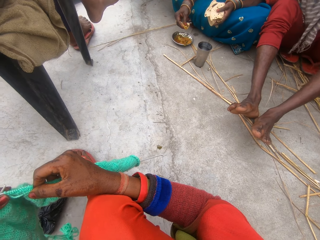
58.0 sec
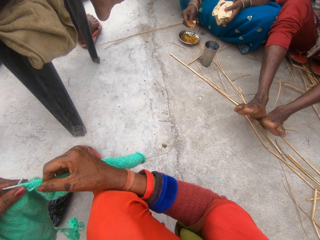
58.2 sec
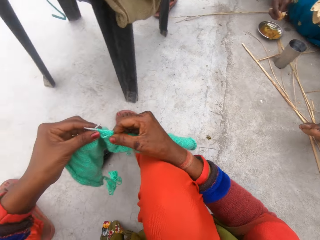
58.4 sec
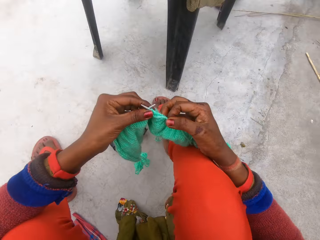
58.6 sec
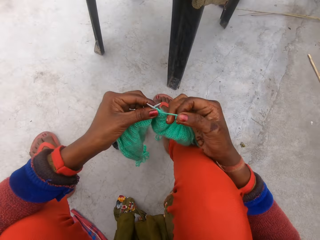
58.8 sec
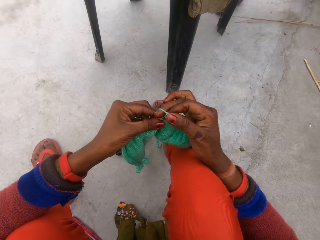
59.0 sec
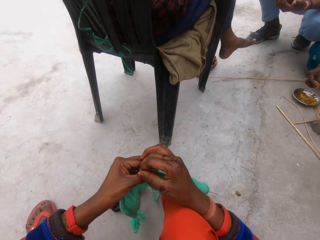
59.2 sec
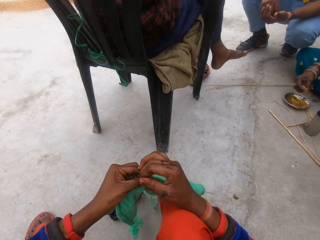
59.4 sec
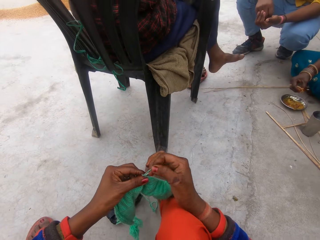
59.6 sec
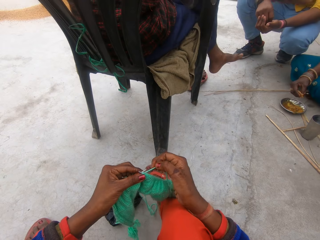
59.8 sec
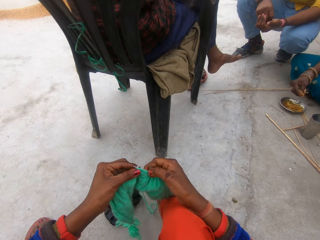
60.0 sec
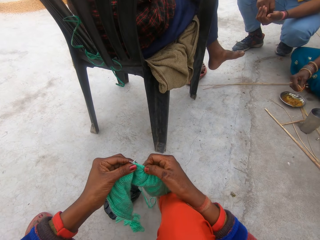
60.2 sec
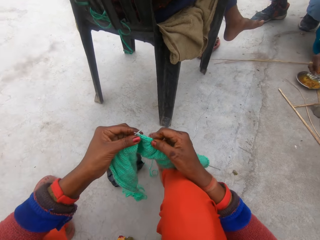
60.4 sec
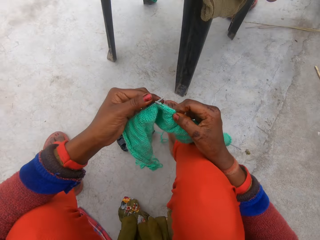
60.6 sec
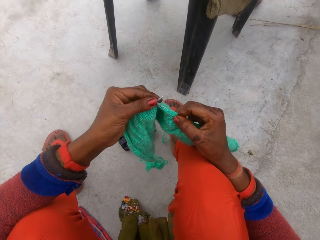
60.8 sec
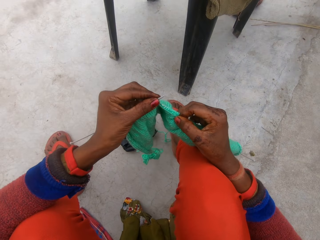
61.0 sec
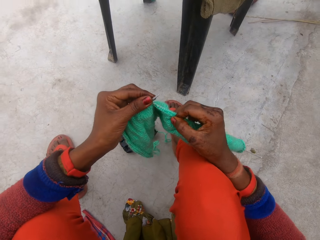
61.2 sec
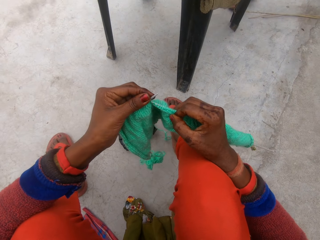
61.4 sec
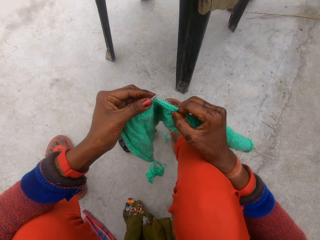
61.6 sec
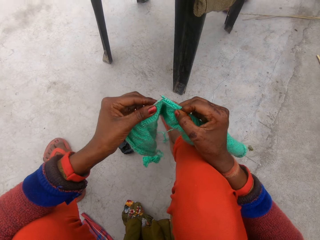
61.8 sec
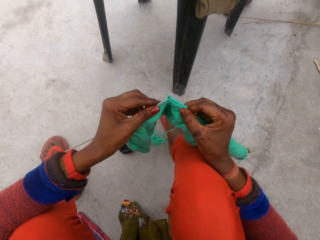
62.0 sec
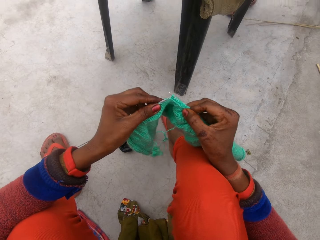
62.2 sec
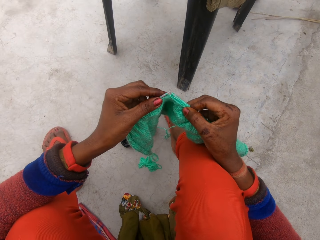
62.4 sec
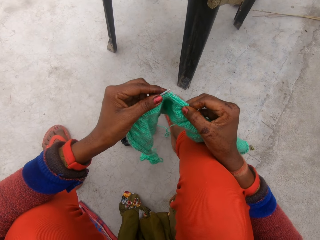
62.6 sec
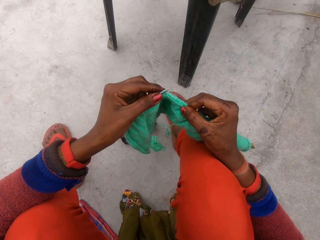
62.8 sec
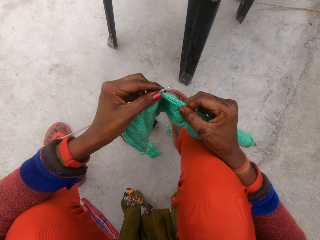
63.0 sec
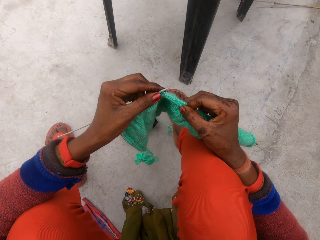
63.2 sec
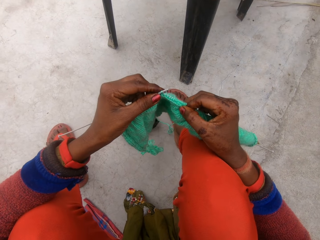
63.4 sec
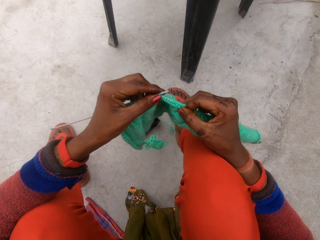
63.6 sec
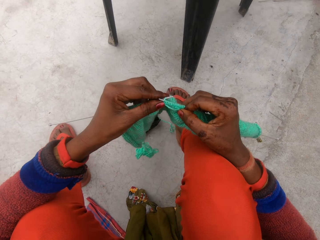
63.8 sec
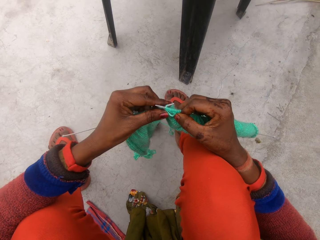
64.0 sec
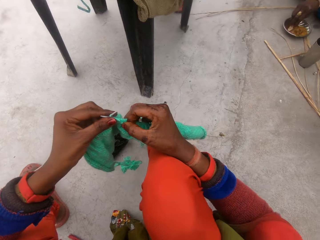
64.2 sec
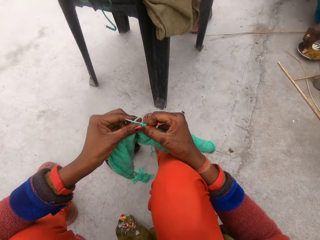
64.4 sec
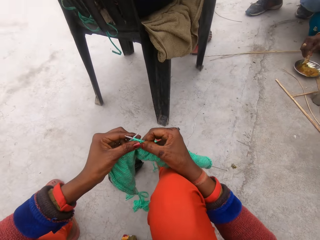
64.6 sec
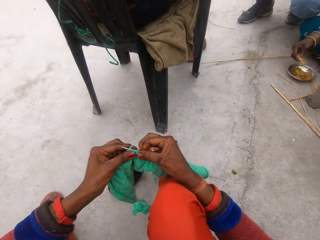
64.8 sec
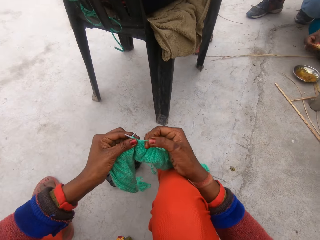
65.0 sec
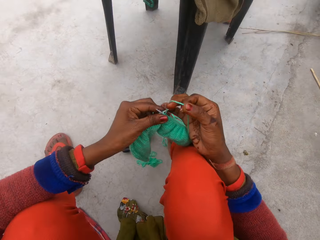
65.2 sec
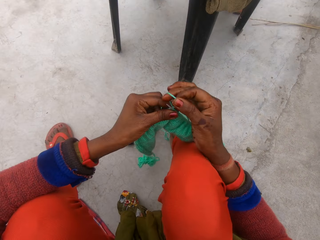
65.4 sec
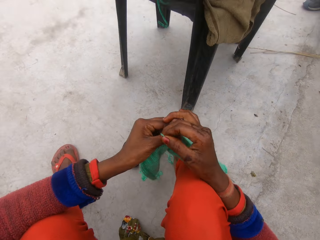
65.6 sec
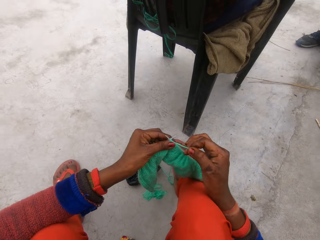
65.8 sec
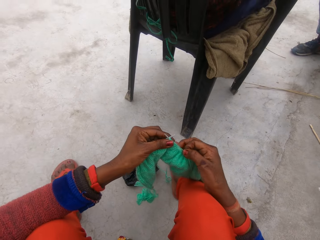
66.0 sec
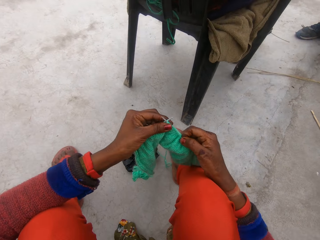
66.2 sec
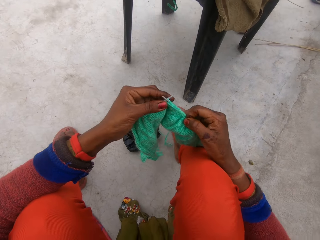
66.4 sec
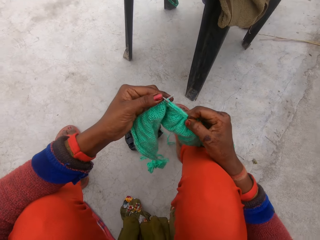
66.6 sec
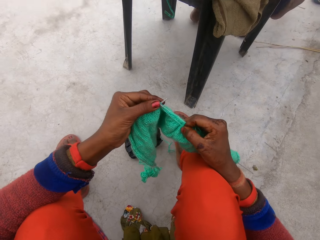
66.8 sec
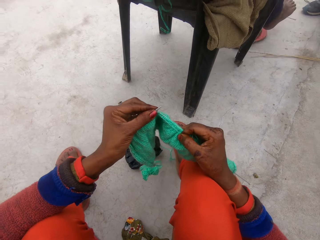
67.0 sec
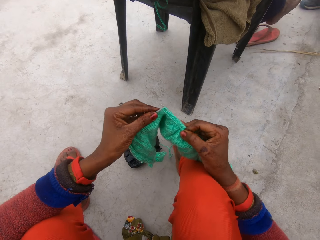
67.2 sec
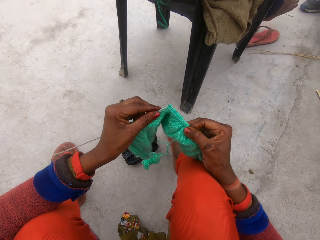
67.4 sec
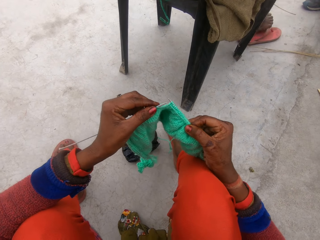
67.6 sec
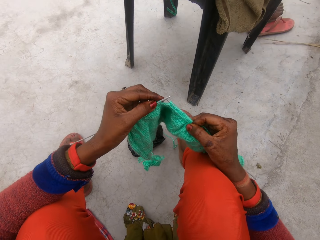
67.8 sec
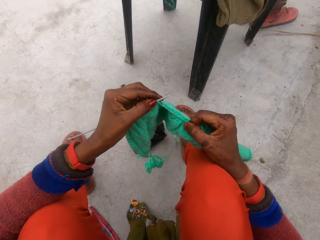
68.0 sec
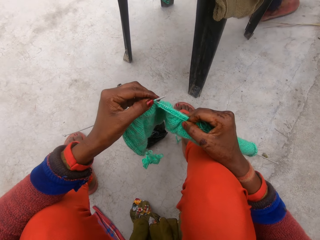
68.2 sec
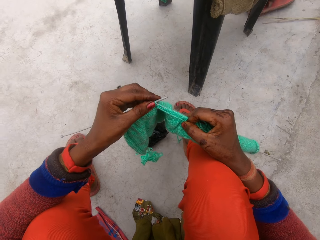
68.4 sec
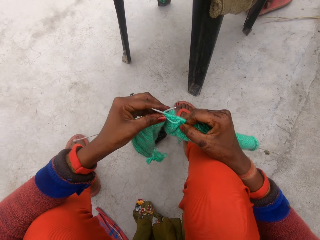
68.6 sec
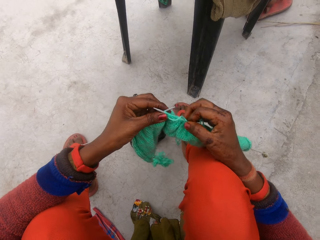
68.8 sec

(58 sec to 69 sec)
The camera wearer rotates knitting thread around the knitting needle. A man sits on a chair. Another man squats. A woman puts a hand over a bowl. The camera wearer knits a fabric with knitting needles. The woman scoops something in the bowl. The first man sits on the chair. The other man squats. The camera wearer rotates the knitting thread around the knitting needle. The other man squats. The first man sits on the chair. The camera wearer knits the fabric with the knitting needles. The first man moves slippers on the ground. The other man squats. The first man moves a leg to the slippers.

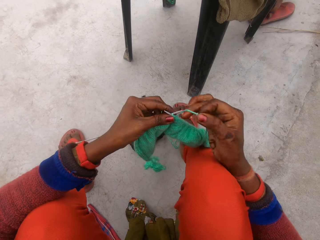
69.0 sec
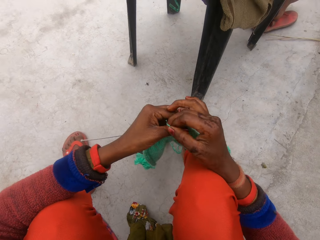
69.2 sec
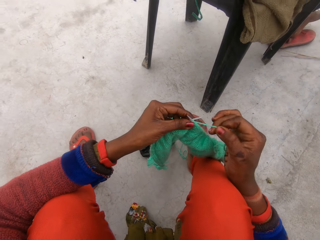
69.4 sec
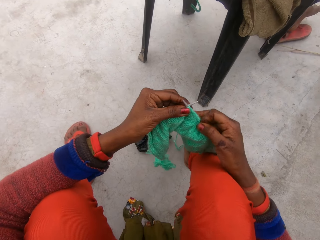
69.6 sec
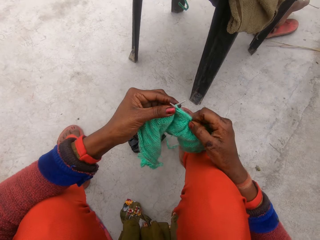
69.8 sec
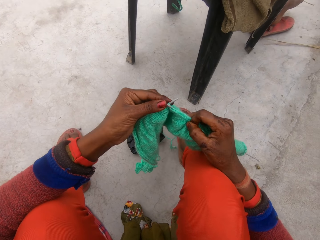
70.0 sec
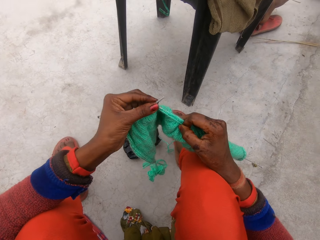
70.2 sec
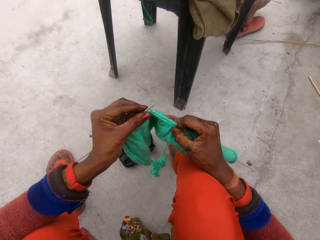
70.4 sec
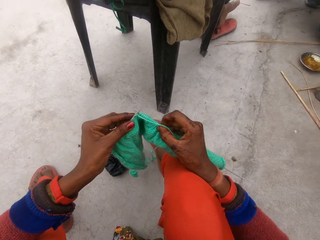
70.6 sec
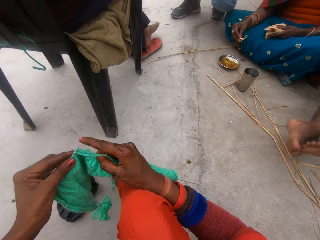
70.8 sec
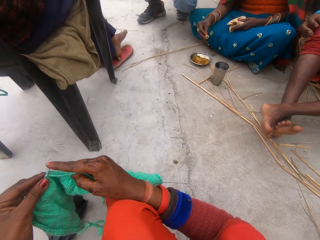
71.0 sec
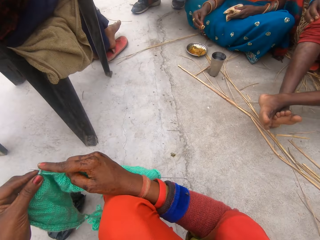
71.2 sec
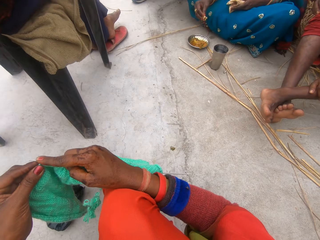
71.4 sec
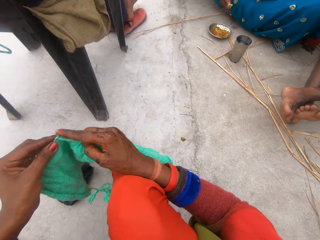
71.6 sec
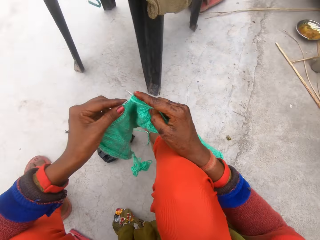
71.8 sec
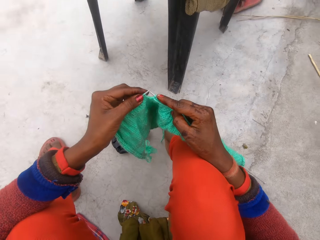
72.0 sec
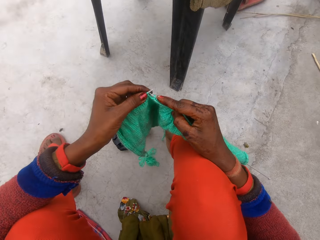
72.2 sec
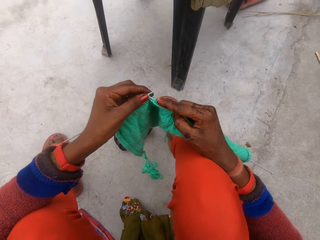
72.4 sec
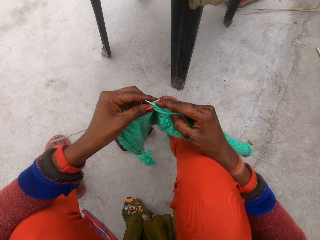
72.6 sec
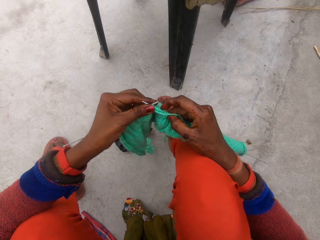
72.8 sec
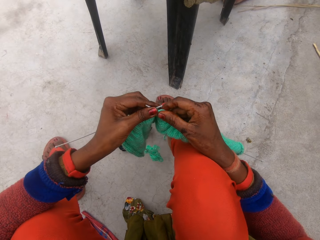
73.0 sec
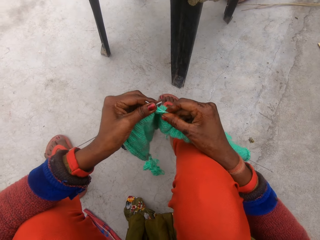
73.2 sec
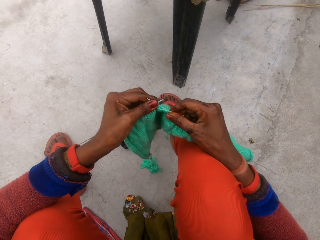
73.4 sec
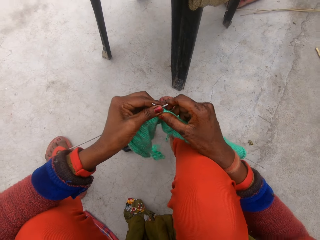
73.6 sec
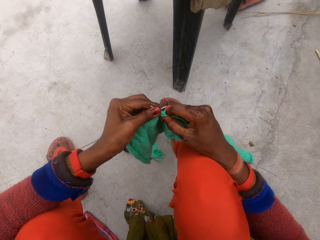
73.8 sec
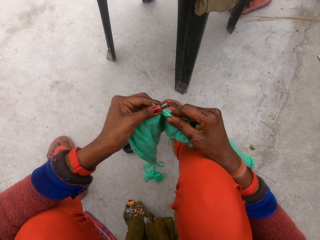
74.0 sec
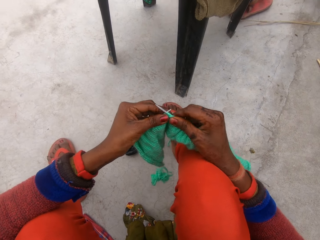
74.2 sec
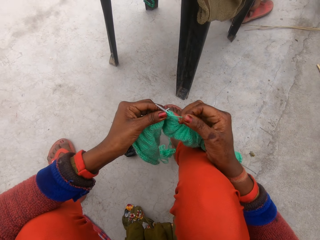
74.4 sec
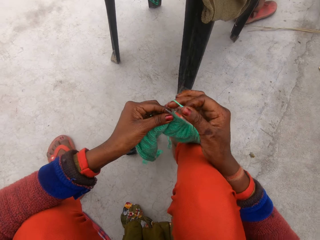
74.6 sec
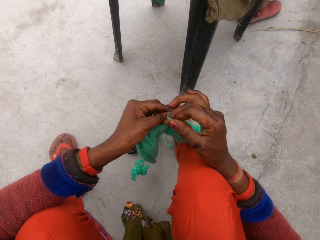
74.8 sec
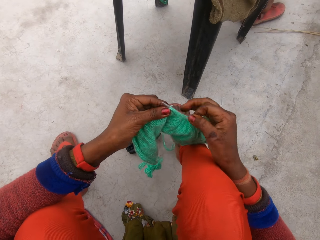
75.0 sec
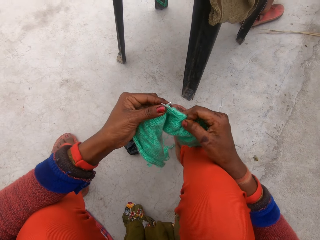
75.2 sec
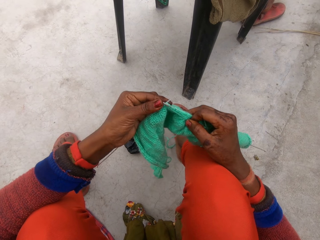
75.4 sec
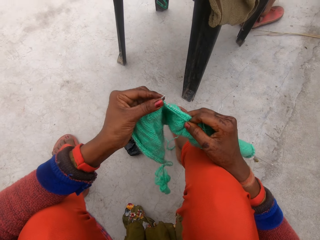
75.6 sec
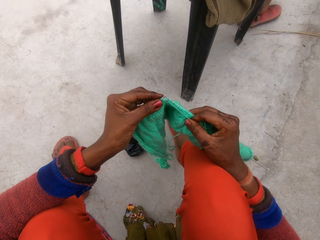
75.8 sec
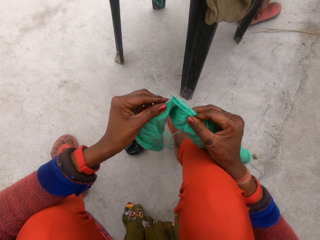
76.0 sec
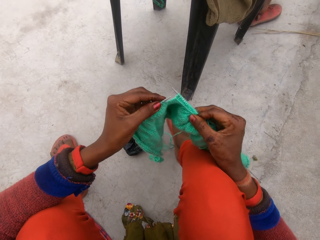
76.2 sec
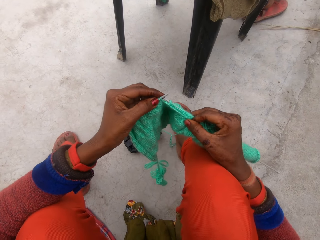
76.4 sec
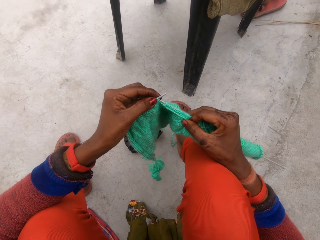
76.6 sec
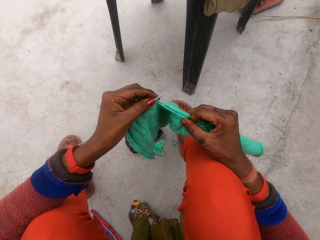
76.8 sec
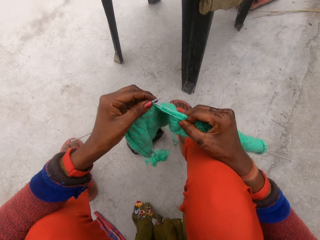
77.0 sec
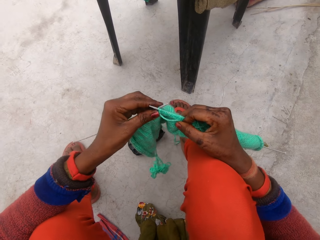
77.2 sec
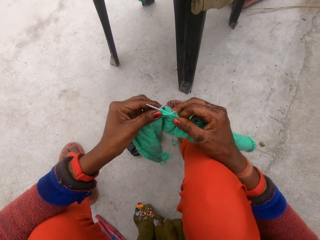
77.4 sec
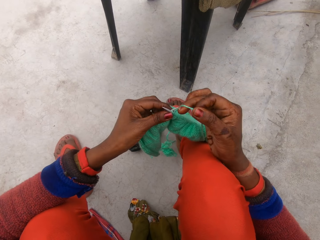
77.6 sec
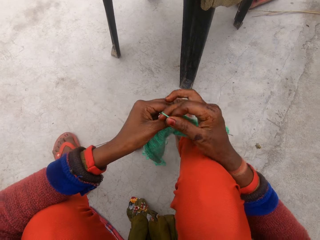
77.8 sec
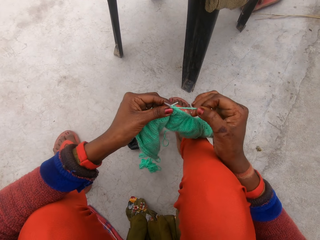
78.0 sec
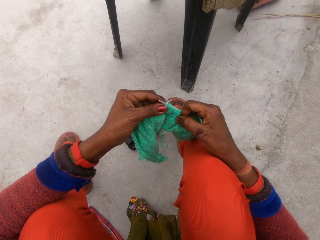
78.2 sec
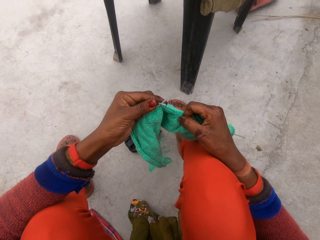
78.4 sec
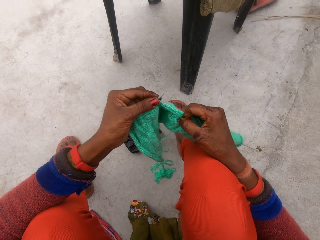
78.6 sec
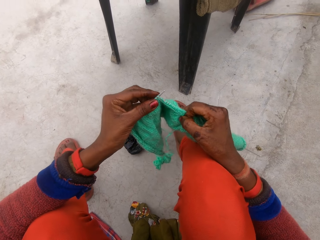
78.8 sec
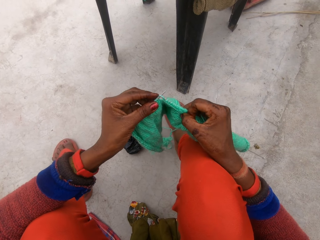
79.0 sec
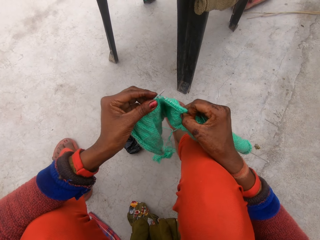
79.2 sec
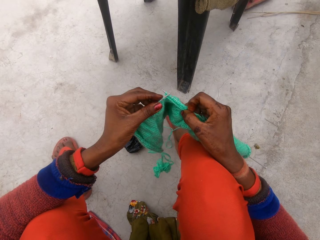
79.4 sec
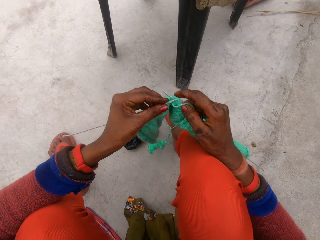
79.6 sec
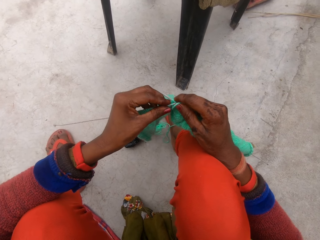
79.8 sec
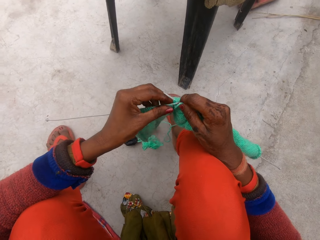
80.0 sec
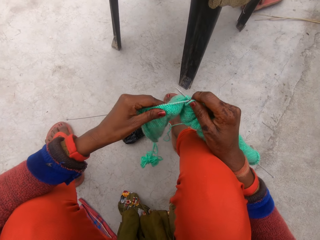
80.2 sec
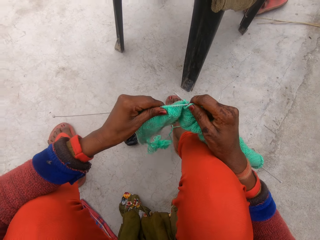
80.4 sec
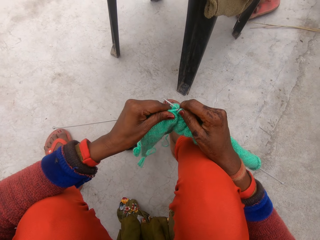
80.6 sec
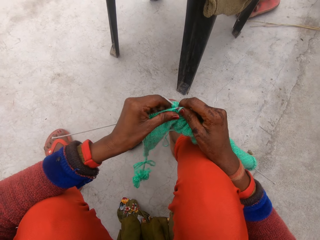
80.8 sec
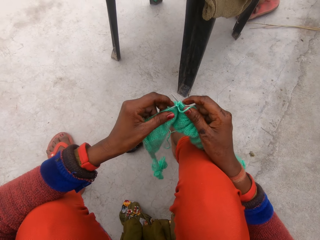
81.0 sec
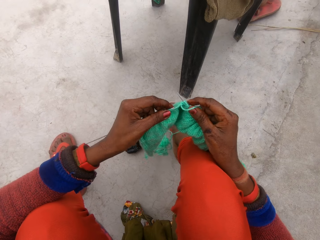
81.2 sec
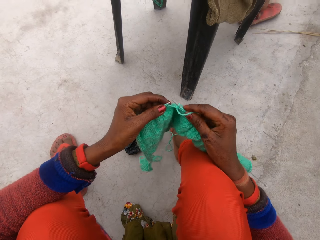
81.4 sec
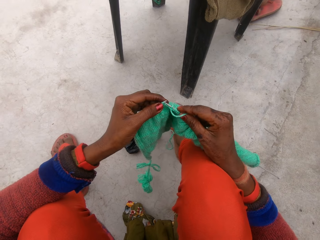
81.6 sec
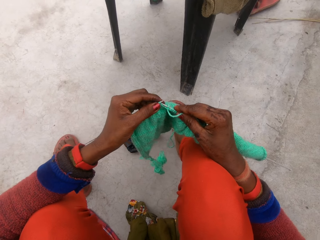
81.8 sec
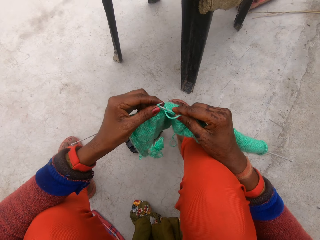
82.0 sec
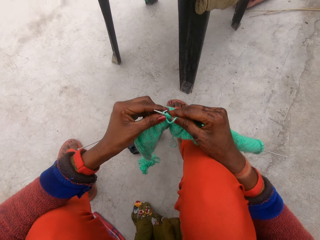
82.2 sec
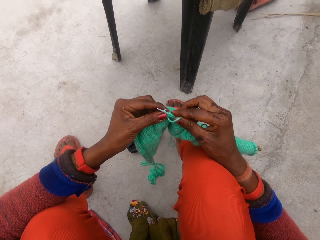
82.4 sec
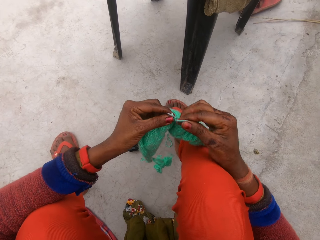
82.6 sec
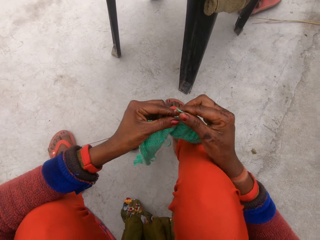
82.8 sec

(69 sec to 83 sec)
The camera wearer rotates knitting thread around the knitting needle. They knit a fabric with knitting needles. A woman holds a flat bread. A man squats. The camera wearer looks around. Another man moves hands. The camera wearer pushes the knitting needle with a finger. They knit the fabric with the knitting needles and move the fabric on the knitting needle. They rotate the knitting thread around the knitting needle. A third man sits on a chair. The camera wearer knits the fabric with the knitting needles. They rotate the knitting thread around the knitting needle. They knit the fabric with the knitting needles and move the fabric on the knitting needle. The third man sits on the chair. The camera wearer knits the fabric with the knitting needles.
